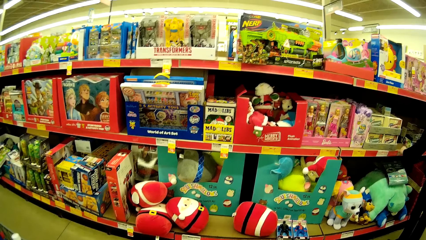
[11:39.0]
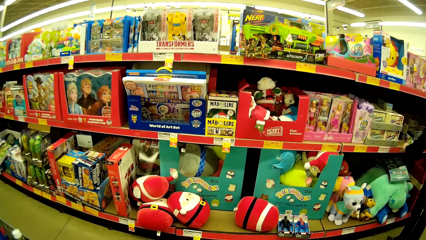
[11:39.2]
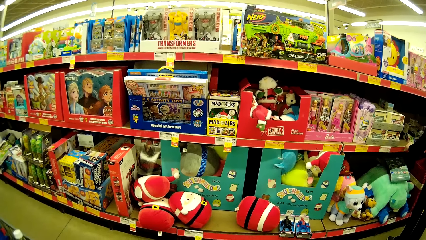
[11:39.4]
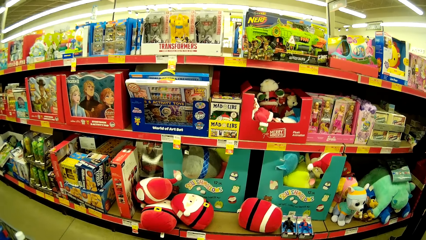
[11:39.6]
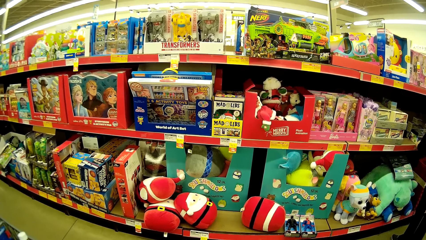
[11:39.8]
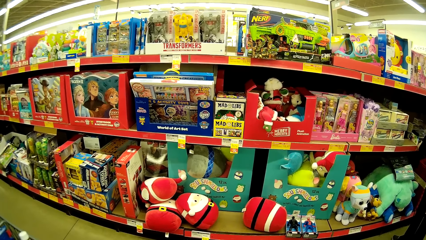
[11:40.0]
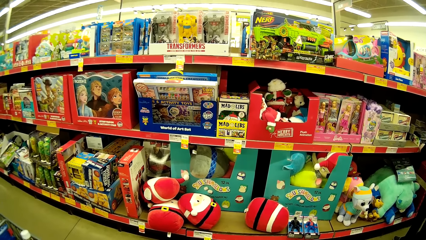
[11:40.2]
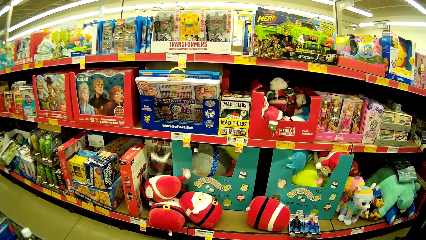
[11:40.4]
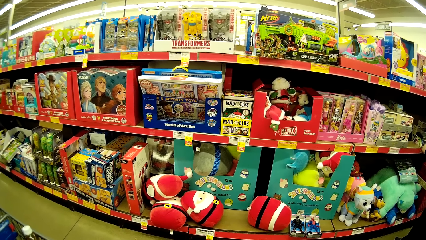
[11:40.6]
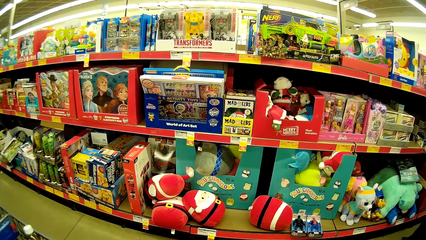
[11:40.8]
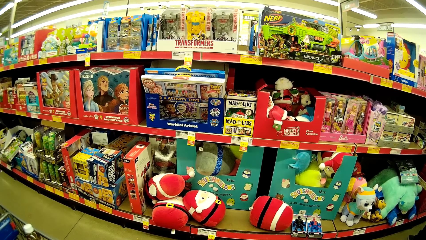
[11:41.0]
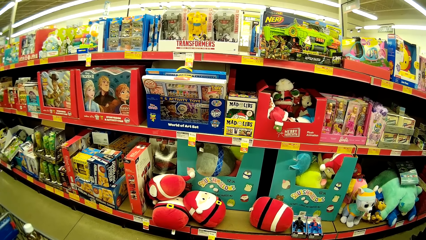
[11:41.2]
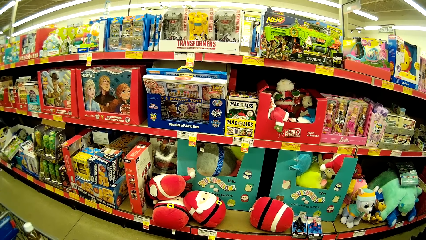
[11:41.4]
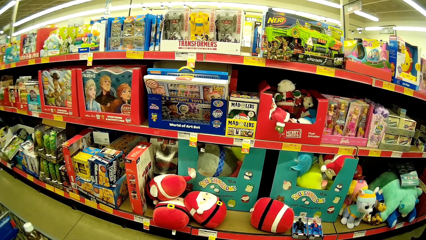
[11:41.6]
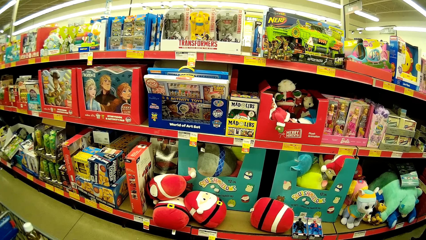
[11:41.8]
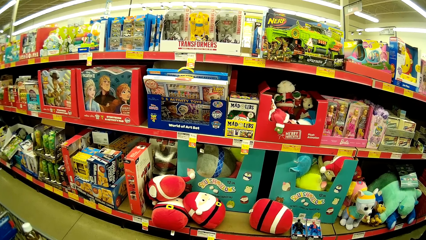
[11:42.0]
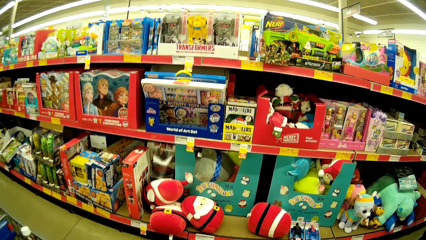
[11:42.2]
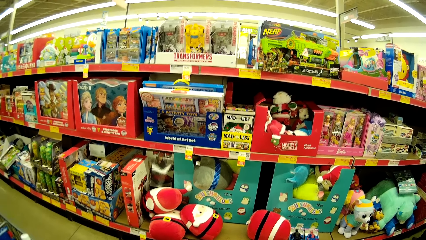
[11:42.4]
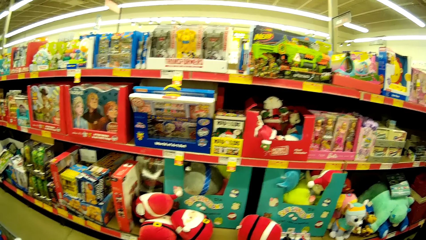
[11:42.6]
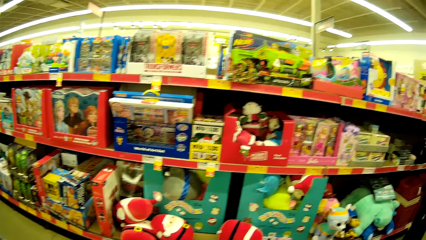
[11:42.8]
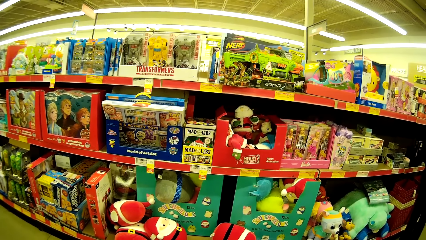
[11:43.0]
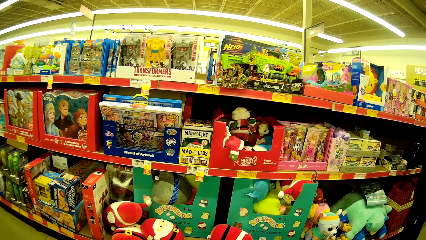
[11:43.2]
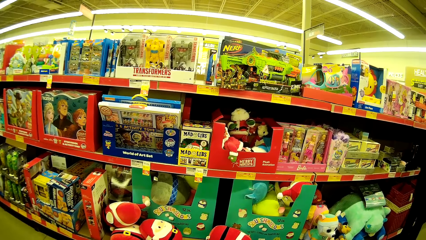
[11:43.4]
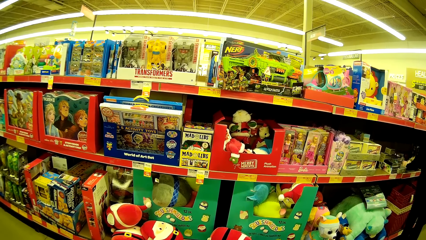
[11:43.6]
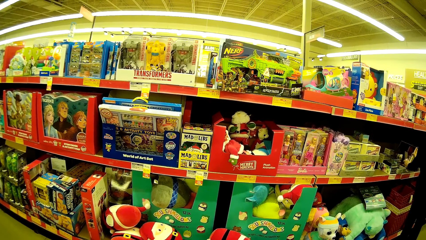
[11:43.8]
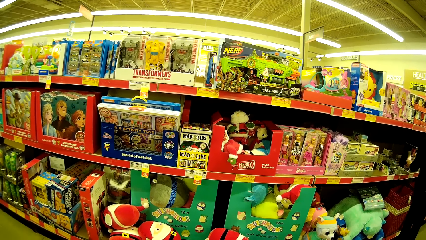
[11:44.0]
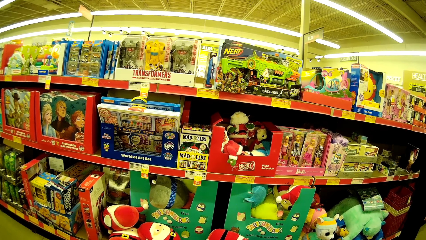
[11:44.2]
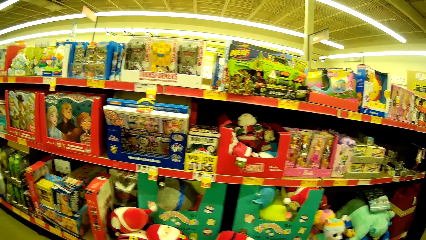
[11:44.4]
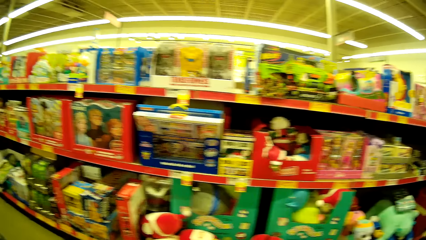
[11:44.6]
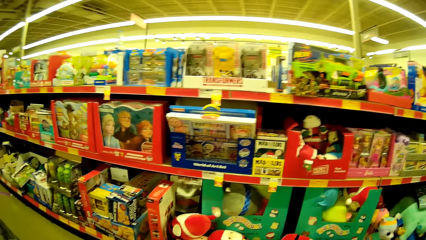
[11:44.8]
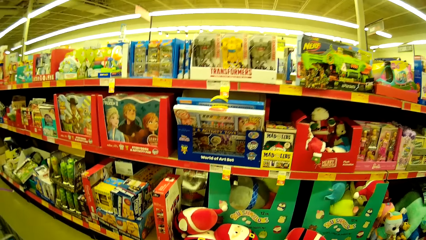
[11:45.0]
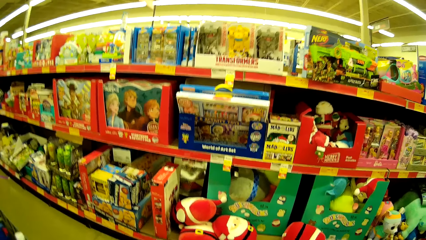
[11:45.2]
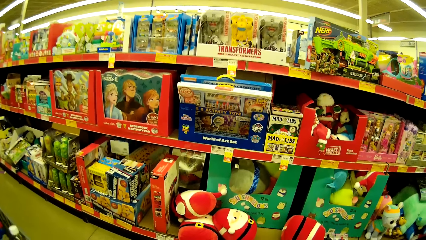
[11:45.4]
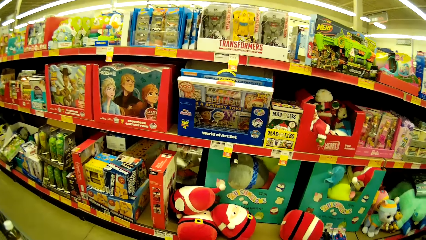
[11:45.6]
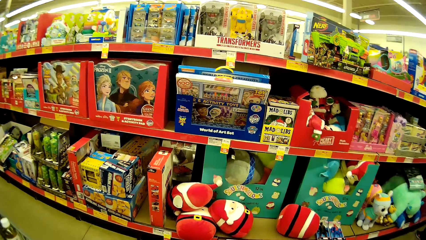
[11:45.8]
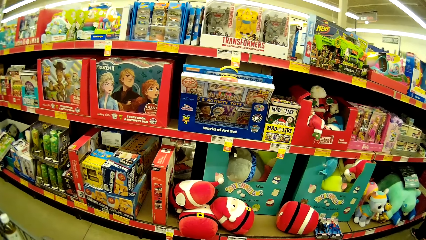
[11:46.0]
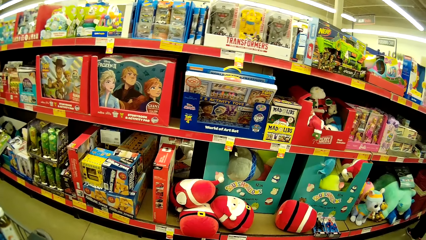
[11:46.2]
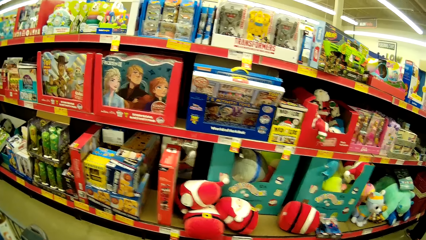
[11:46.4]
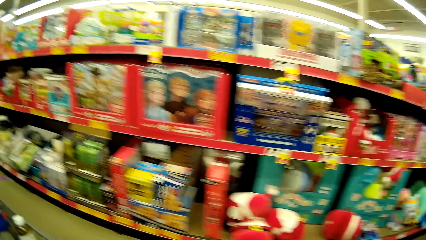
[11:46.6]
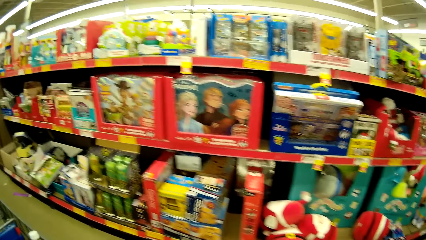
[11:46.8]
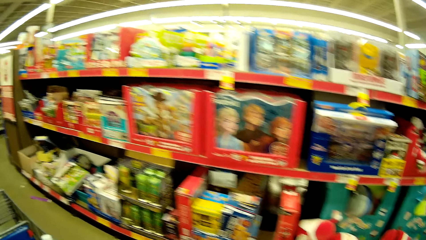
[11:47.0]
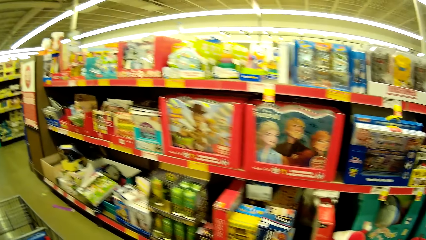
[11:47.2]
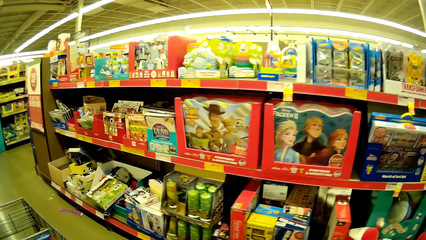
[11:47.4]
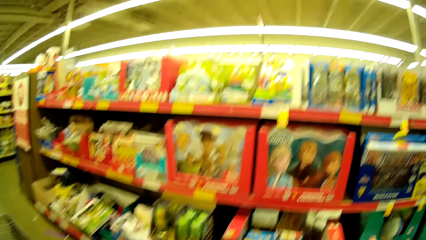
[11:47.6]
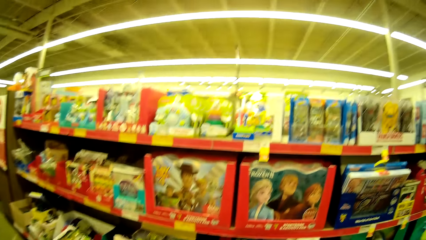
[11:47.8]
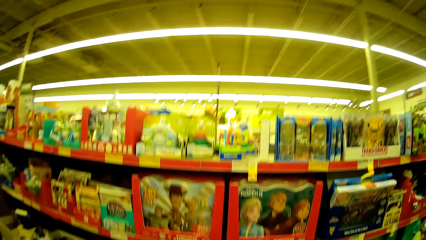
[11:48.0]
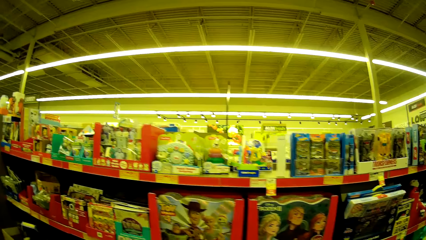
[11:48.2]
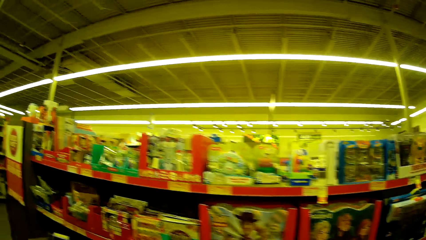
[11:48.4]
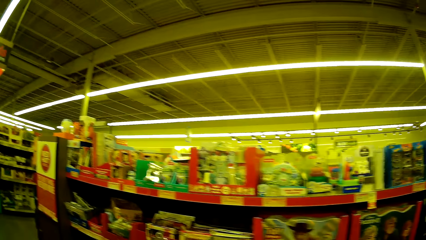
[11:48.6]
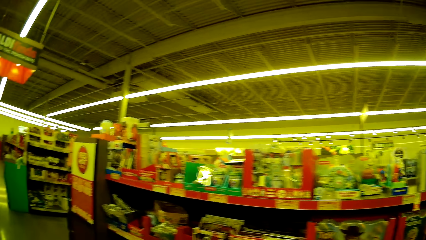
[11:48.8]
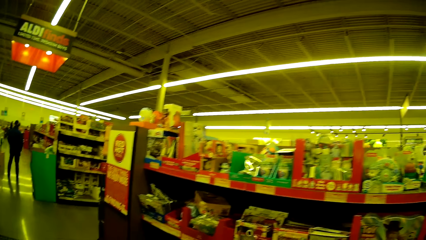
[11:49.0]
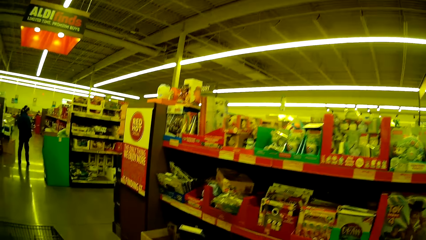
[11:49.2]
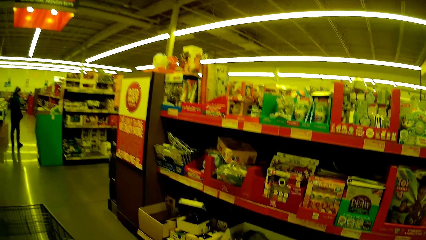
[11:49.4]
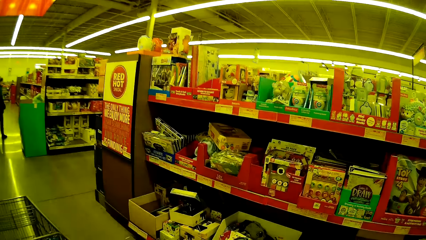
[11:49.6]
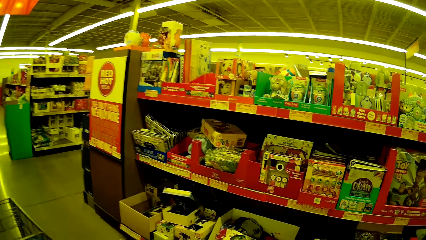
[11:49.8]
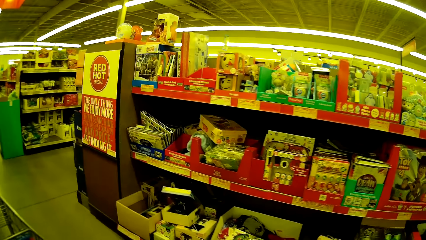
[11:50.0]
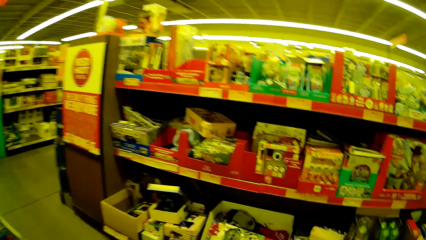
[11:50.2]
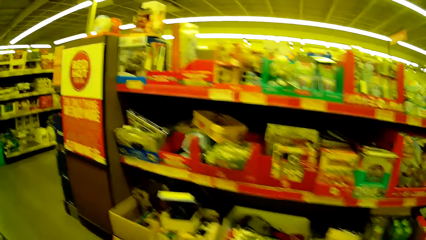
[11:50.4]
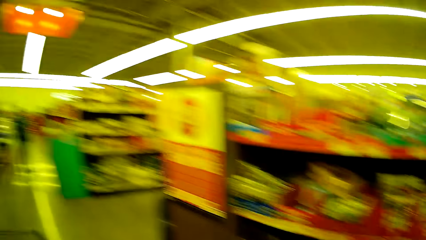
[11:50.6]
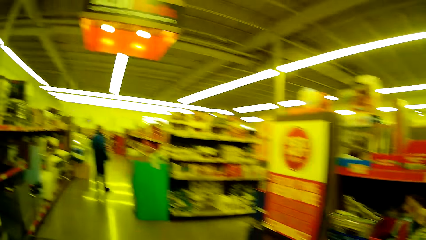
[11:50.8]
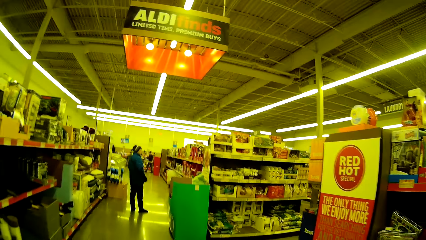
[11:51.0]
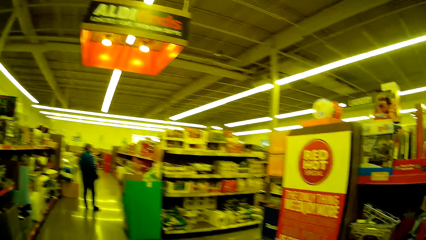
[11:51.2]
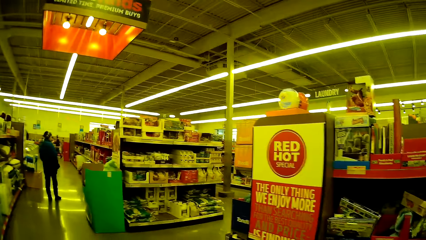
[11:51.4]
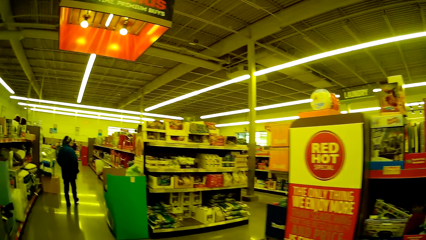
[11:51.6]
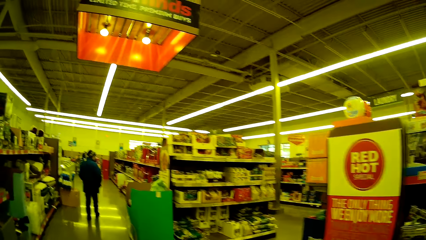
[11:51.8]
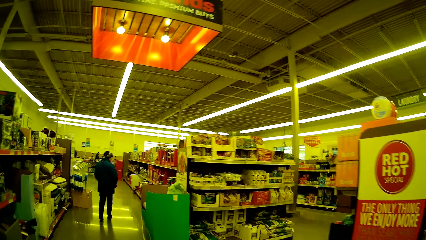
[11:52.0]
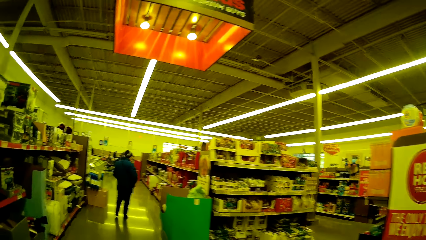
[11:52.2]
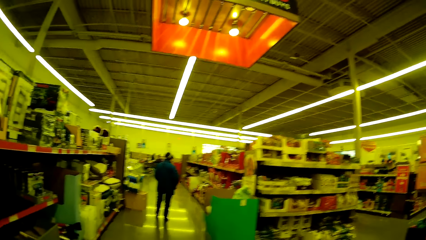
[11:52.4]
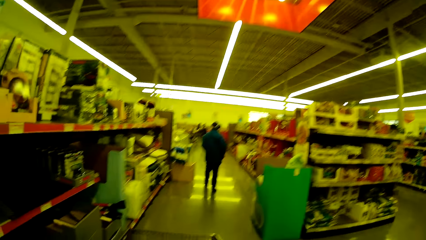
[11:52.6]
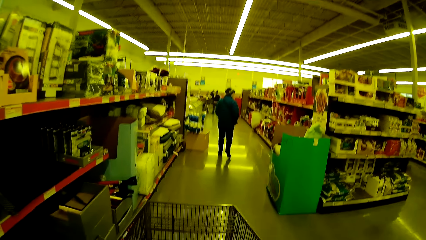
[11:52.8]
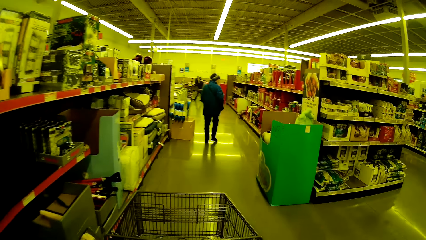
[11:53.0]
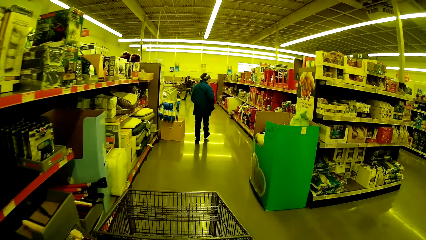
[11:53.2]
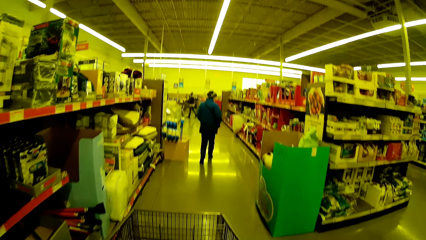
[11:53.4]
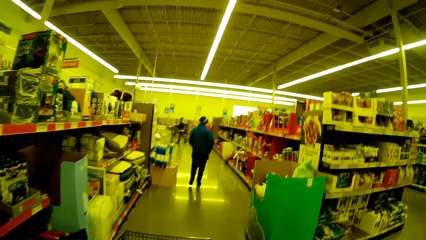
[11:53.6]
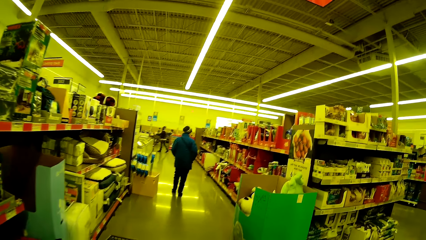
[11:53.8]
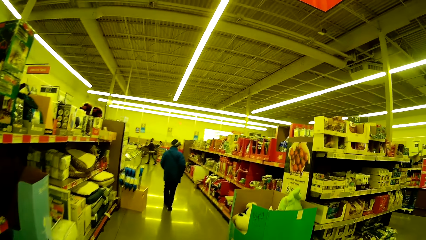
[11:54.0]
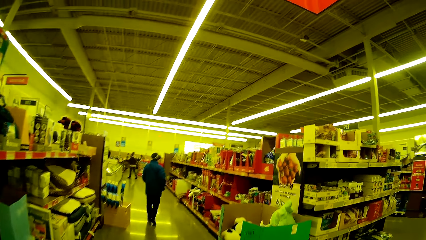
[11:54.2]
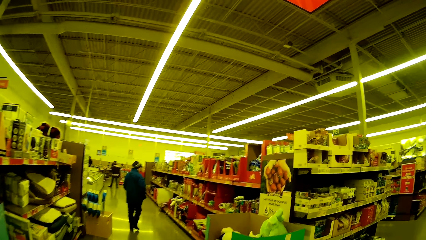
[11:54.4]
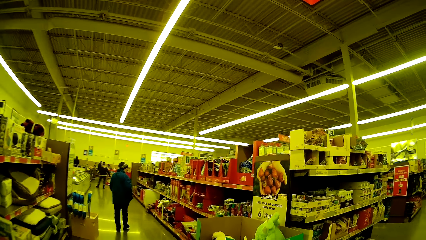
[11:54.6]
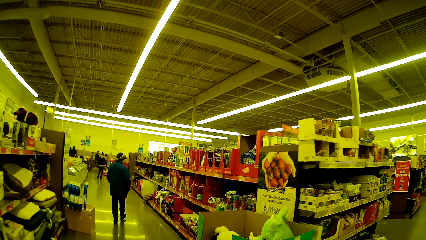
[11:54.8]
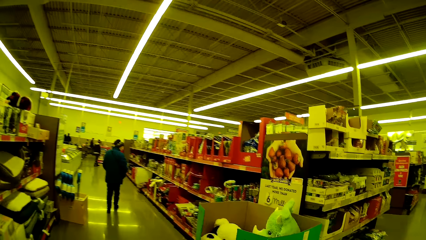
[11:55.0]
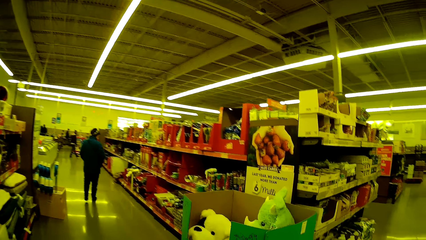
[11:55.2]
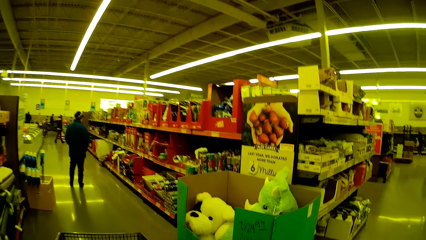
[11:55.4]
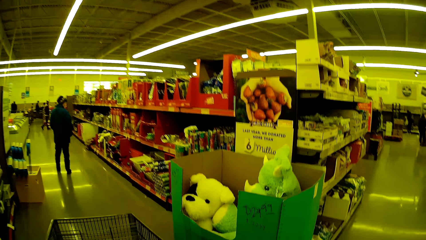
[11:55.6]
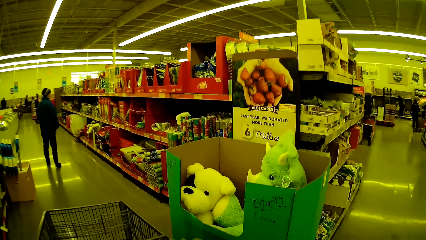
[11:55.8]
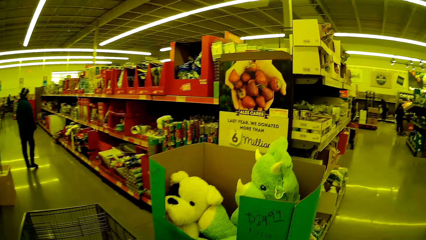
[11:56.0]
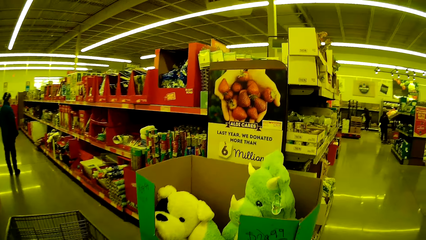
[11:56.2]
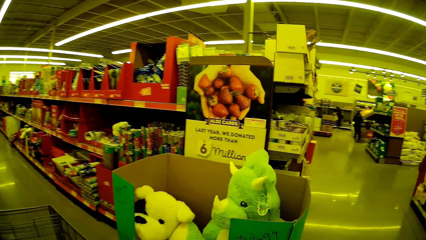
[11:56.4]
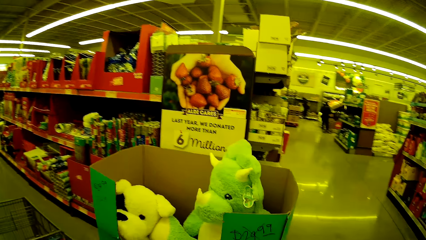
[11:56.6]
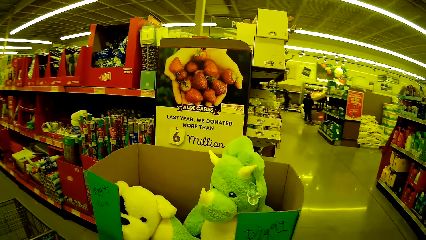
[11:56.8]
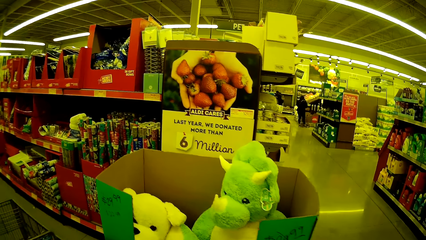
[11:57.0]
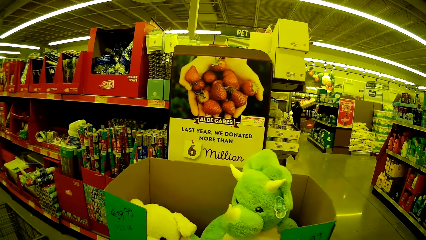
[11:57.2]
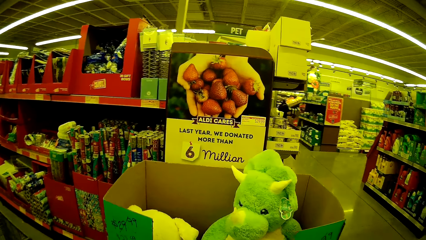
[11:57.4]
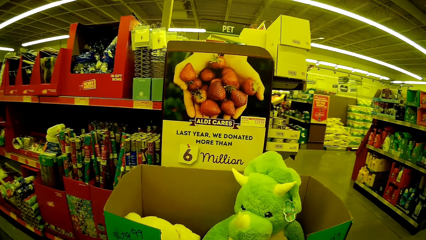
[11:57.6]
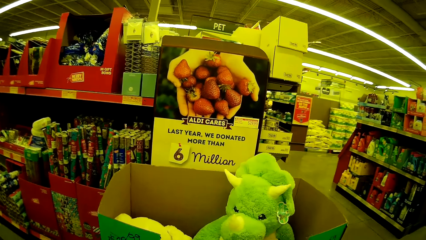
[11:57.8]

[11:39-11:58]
The camera wearer pushes the trolley. A man walks in the supermarket. The camera wearer walks around the supermarket. A person walks in the supermarket.
